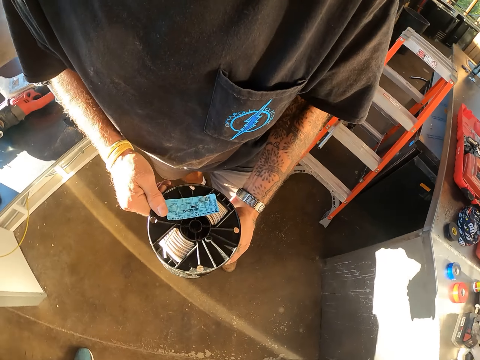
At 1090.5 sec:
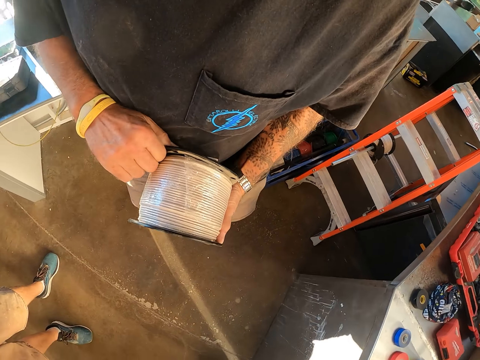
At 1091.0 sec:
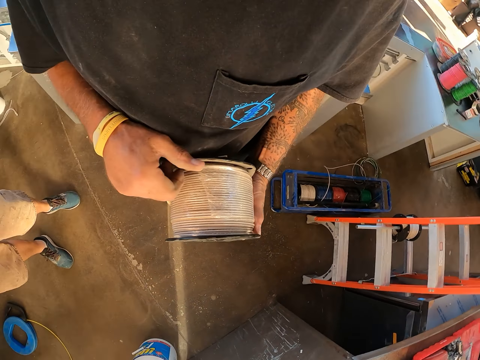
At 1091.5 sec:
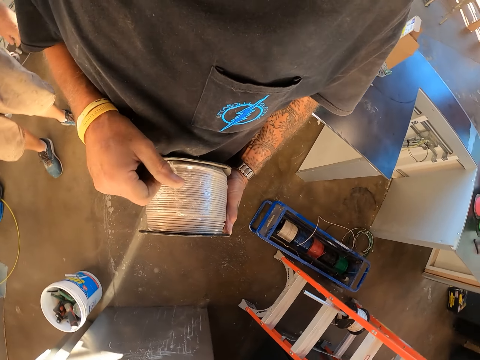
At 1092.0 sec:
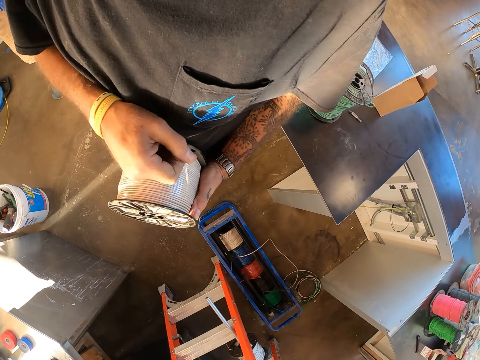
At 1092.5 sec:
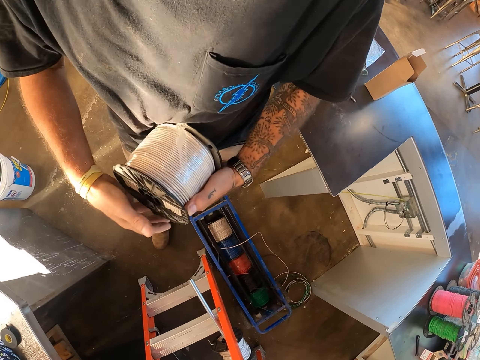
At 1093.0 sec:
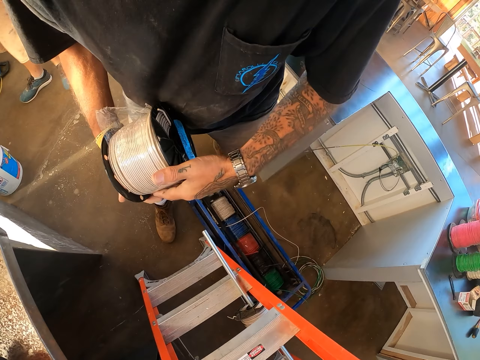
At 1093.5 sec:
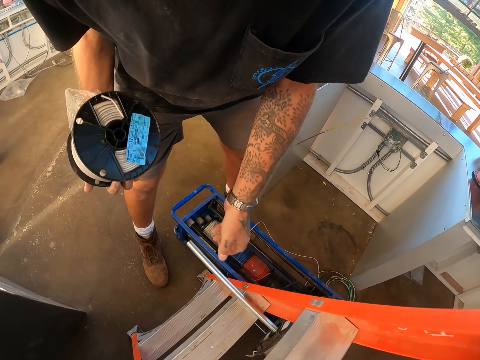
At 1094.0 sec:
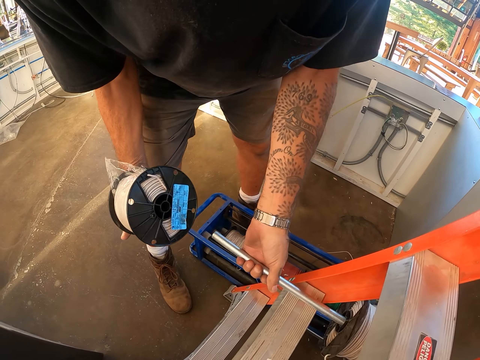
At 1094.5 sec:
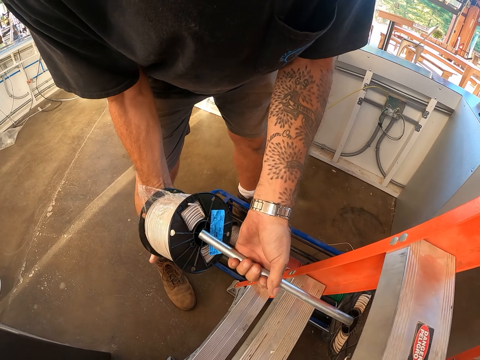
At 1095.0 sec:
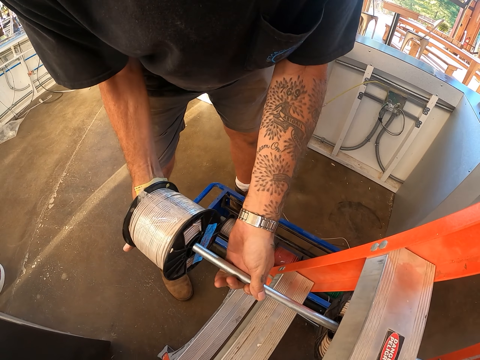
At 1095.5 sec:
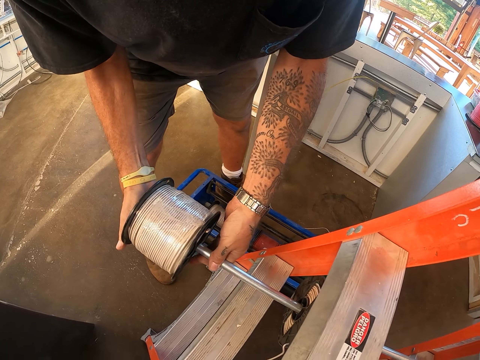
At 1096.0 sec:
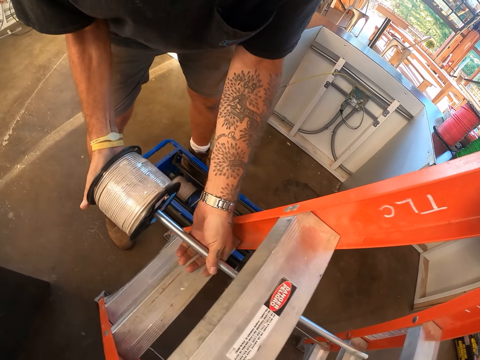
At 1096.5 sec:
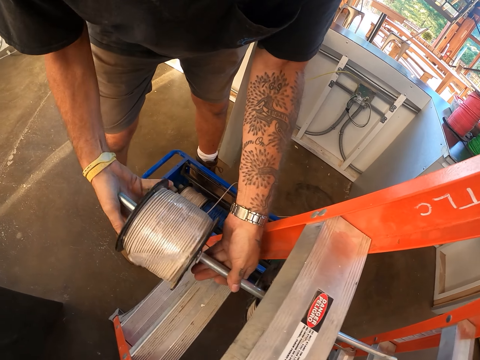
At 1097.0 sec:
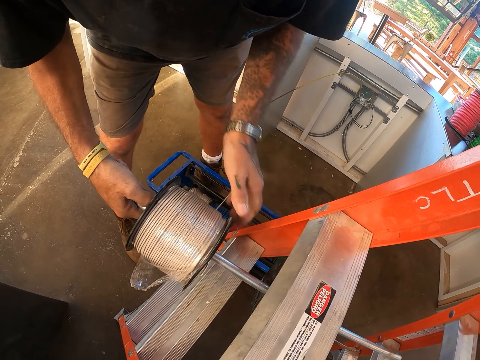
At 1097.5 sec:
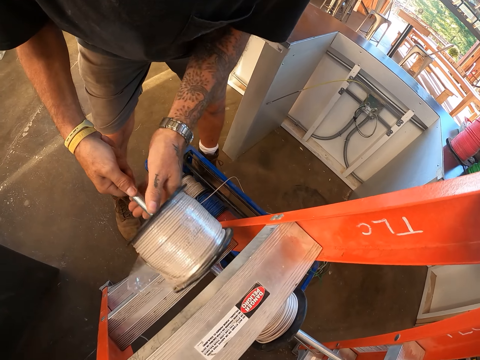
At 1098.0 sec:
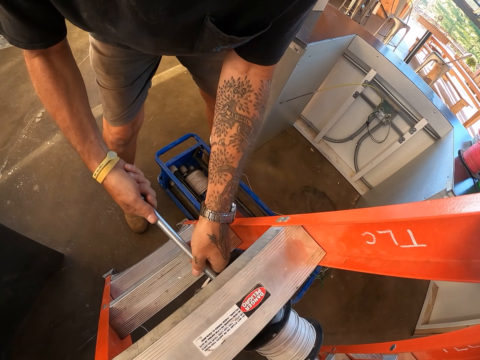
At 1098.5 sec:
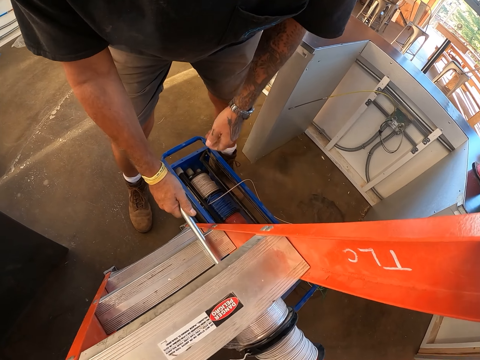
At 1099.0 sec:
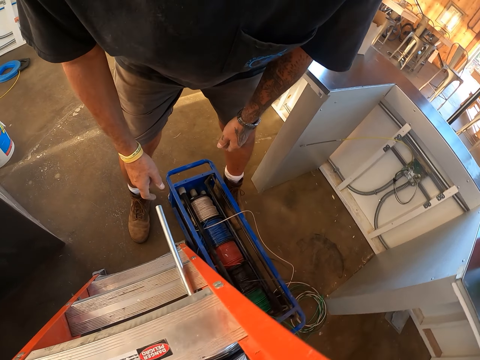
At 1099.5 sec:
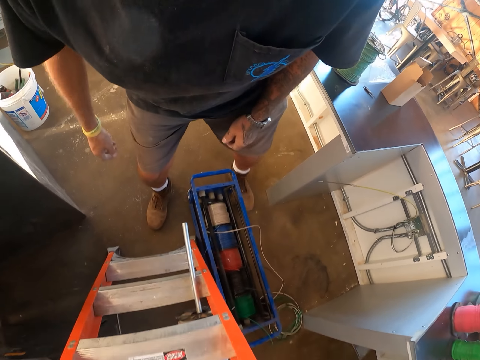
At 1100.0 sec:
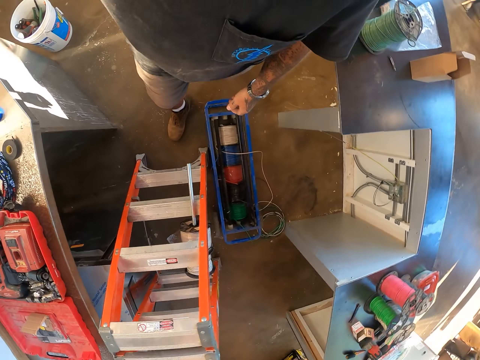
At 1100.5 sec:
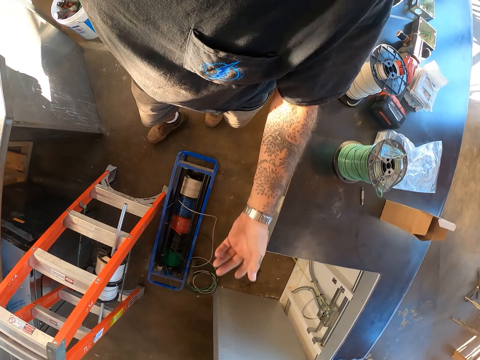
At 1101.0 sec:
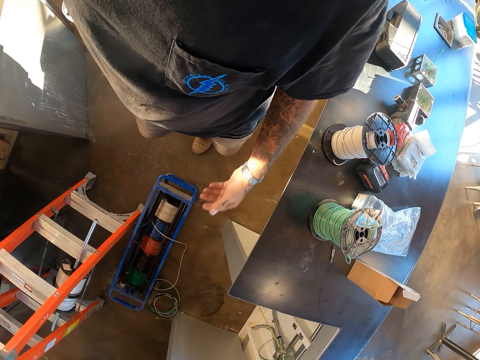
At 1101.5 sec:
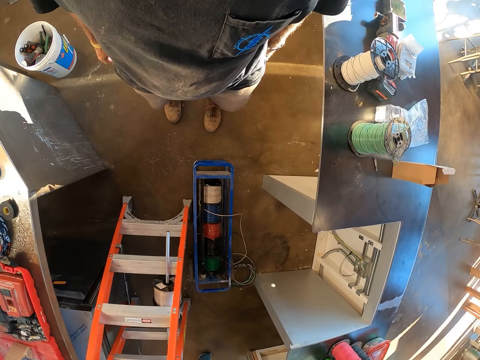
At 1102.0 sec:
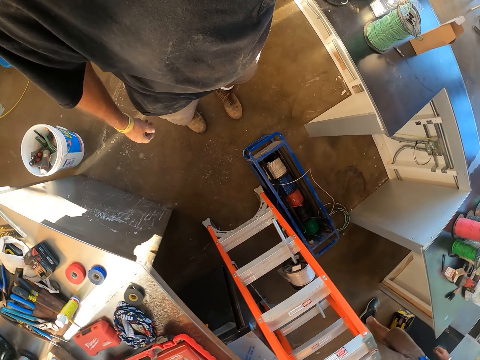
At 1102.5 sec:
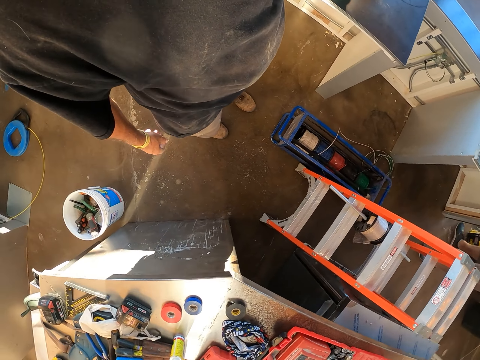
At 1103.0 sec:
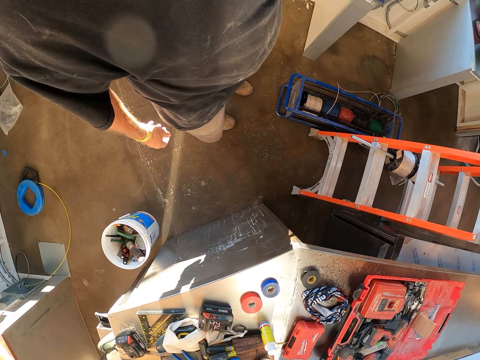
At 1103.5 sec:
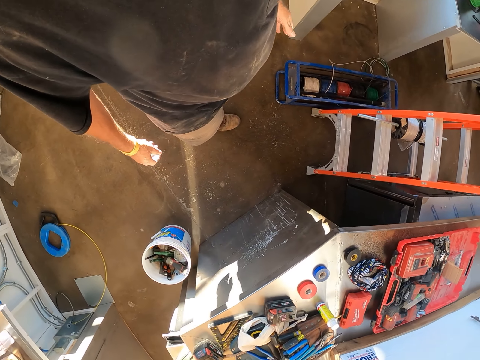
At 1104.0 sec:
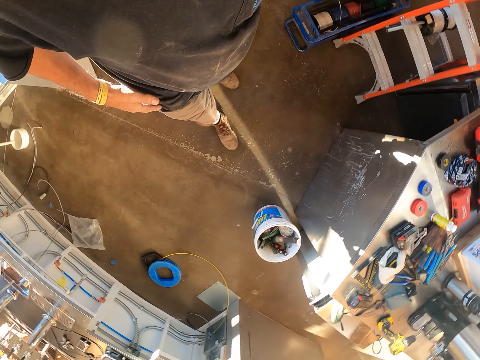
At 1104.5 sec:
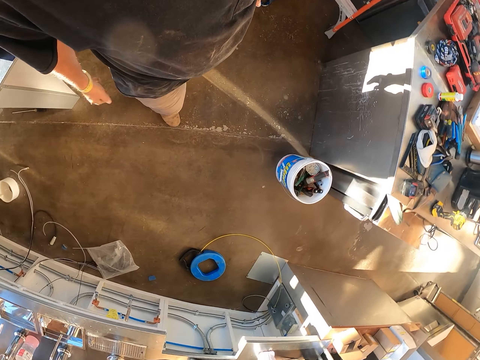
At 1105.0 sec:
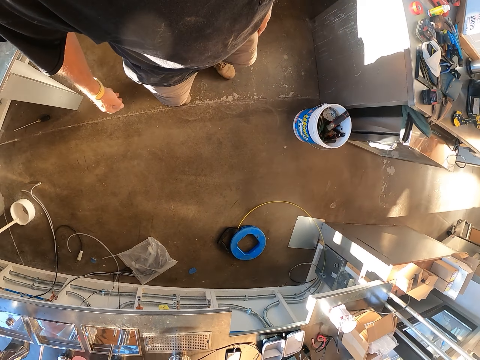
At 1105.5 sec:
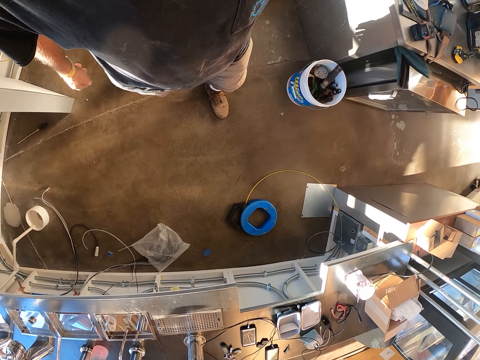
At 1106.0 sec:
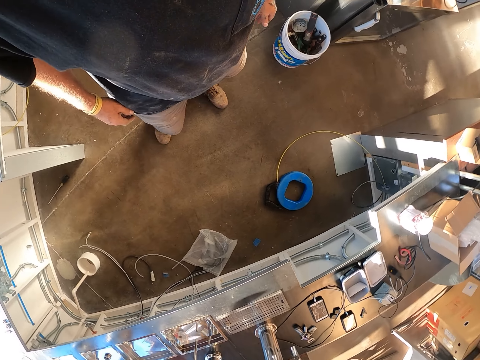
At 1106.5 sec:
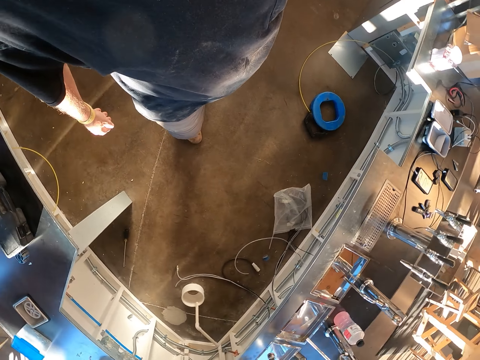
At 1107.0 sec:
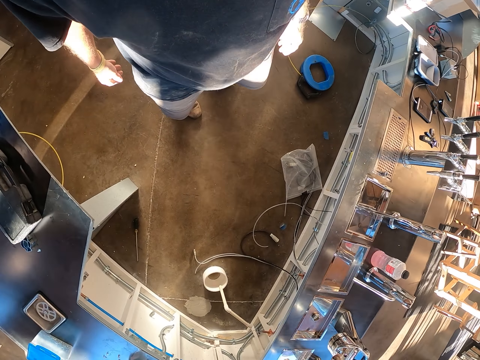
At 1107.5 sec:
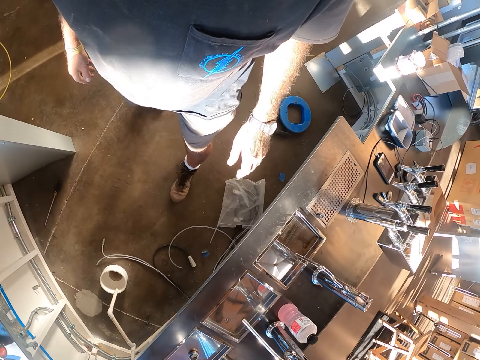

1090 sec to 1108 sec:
The camera wearer picks up an extension roll cord. They put the extension roll cord through a metallic pipe. They swing their hand. They look around. They walk around.

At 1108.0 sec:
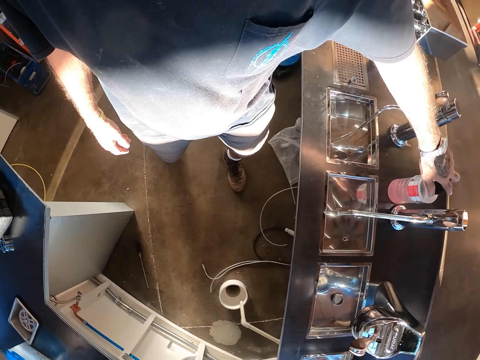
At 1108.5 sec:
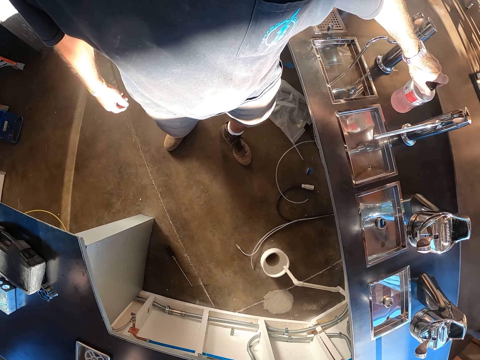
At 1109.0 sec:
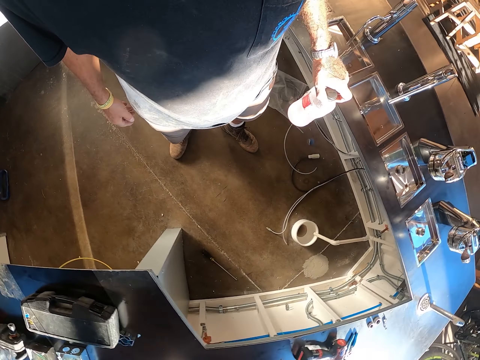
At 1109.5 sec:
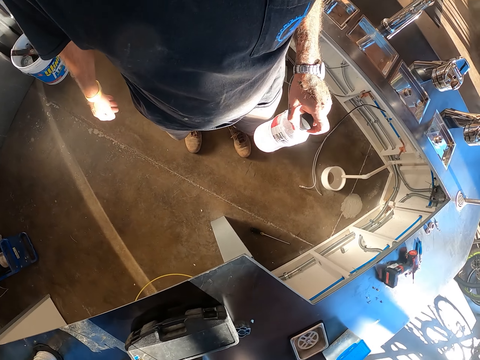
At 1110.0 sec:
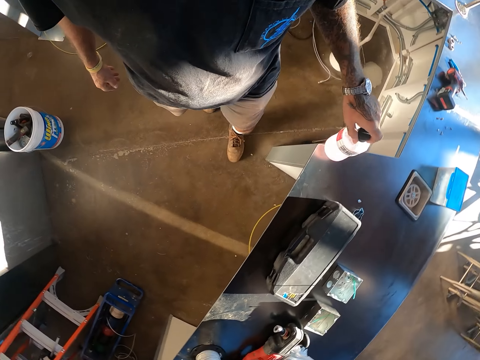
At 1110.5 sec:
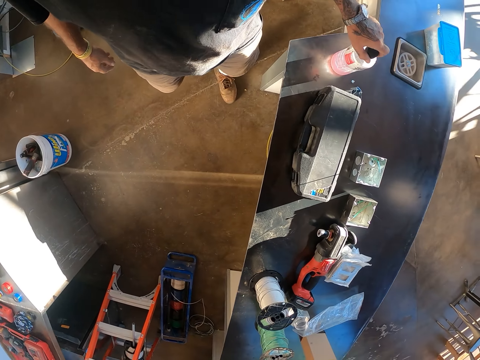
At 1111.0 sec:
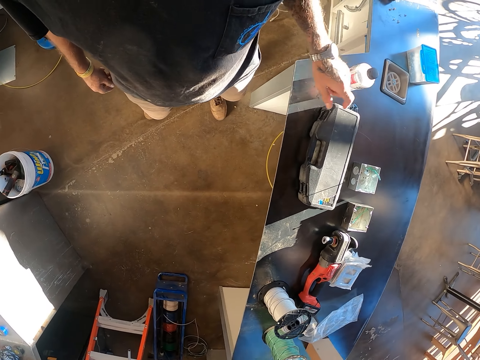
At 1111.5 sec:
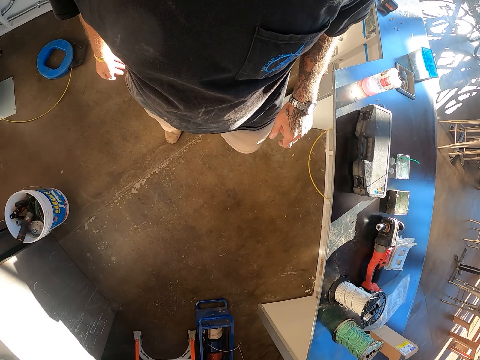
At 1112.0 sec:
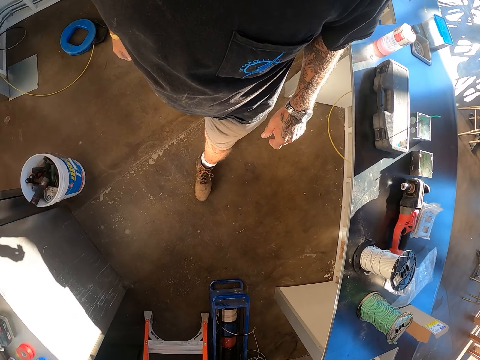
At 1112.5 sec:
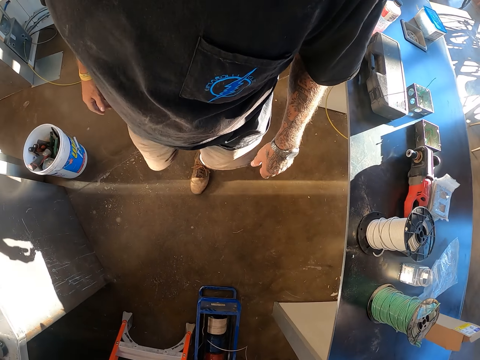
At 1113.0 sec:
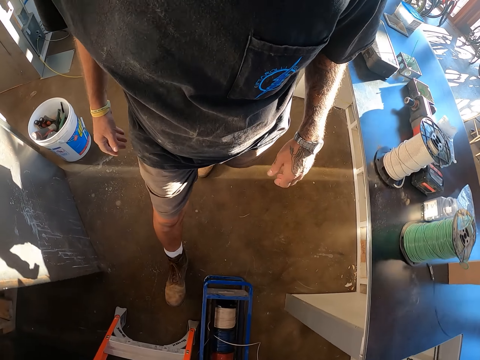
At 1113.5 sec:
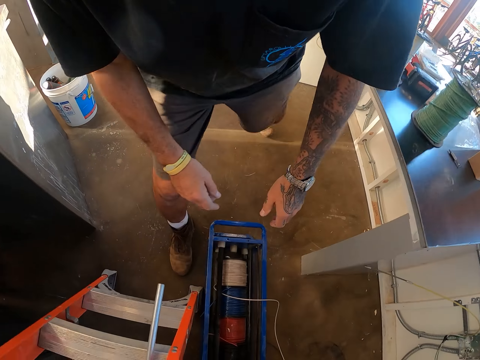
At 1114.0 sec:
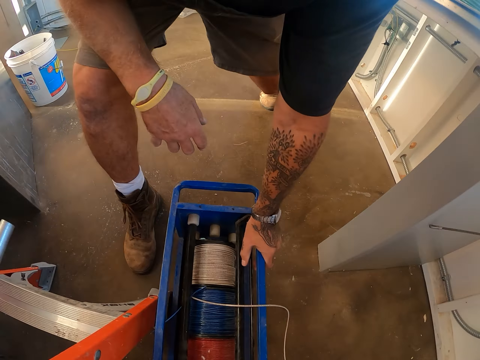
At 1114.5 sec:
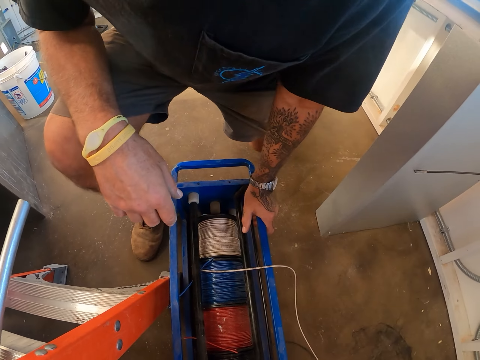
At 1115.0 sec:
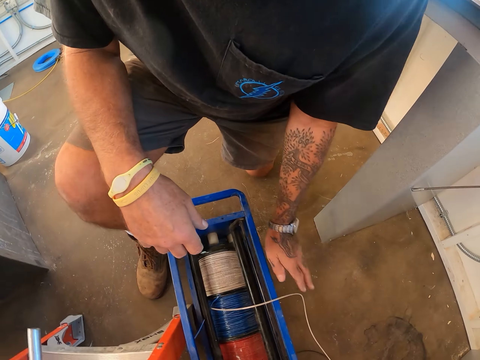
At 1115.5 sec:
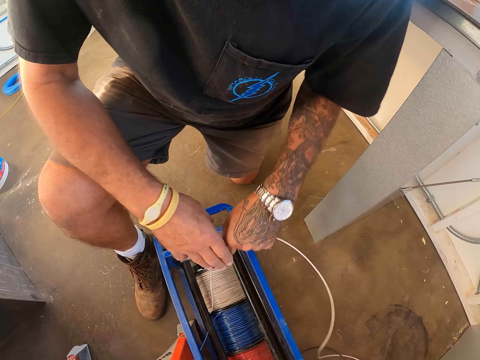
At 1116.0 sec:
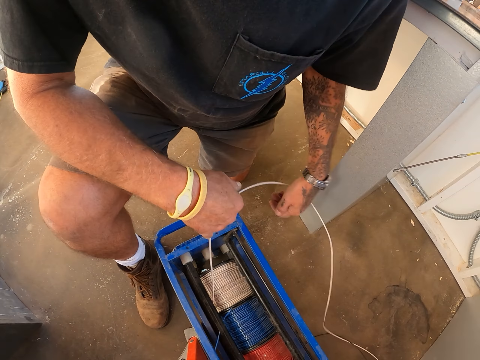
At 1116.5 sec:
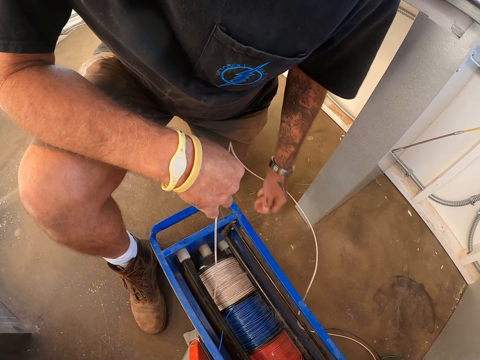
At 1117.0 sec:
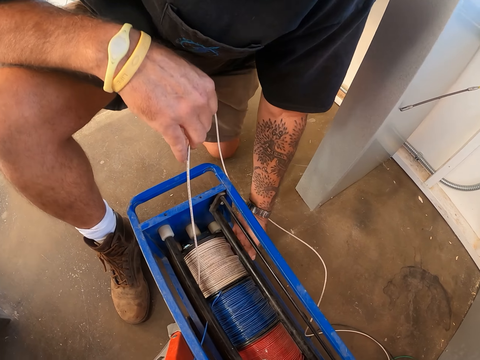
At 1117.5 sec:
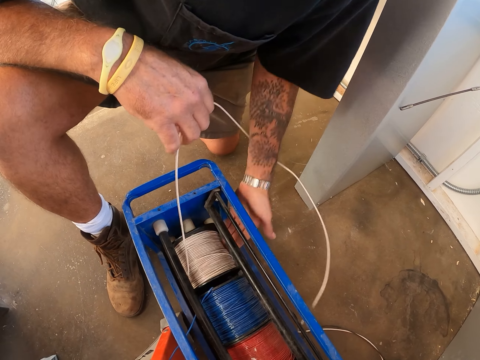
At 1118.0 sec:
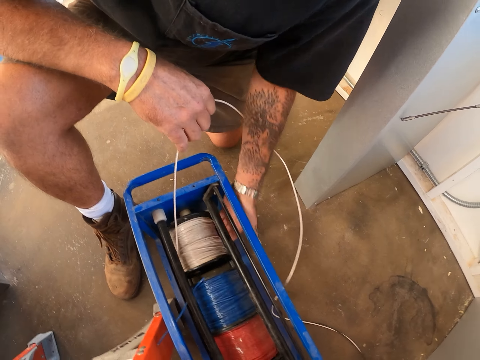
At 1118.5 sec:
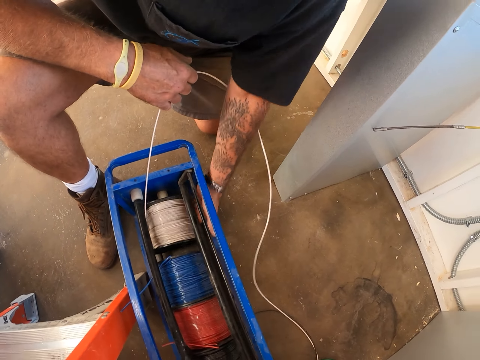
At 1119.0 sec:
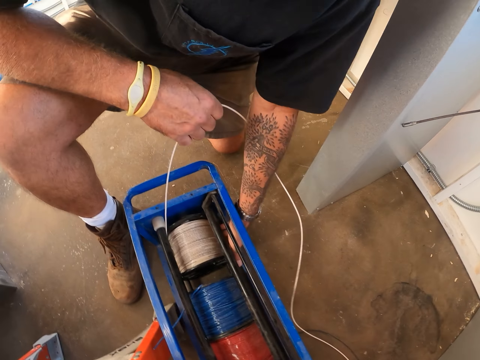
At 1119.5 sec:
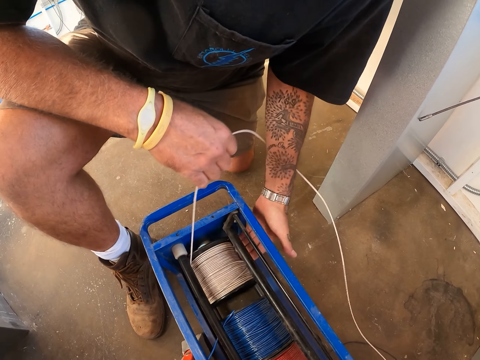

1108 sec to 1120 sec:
The camera wearer picks up a bottle of something from the counter. They put the bottle of something on the counter. They walk around. They kneel down. They adjust cables in the electrical wire dispenser with a hand. They roll wire in an extension cable cord.
